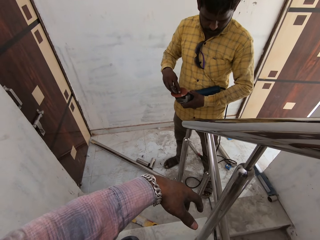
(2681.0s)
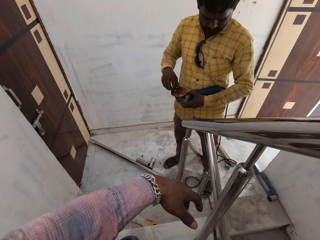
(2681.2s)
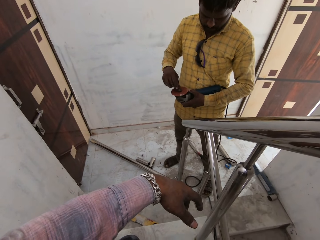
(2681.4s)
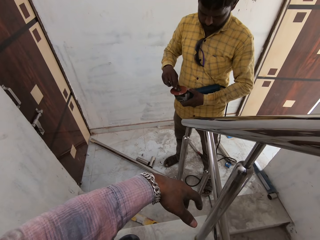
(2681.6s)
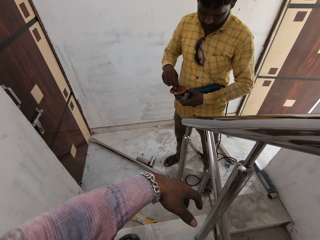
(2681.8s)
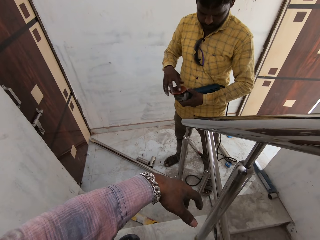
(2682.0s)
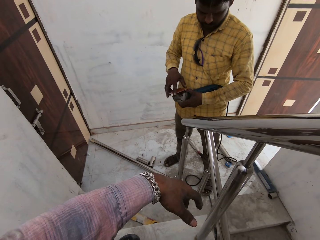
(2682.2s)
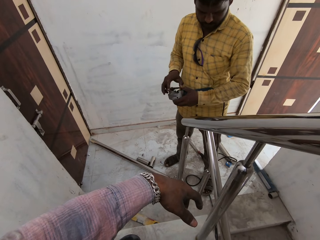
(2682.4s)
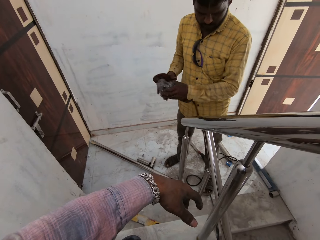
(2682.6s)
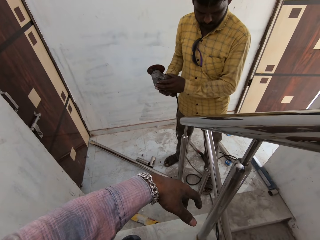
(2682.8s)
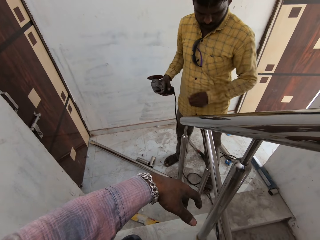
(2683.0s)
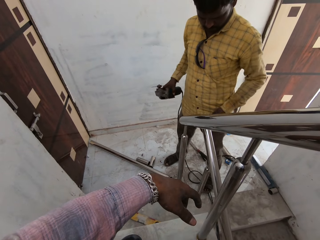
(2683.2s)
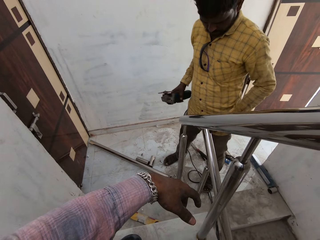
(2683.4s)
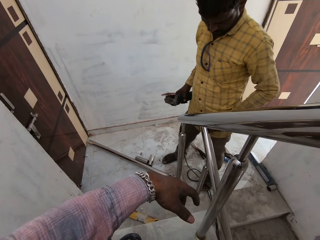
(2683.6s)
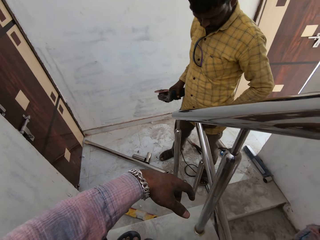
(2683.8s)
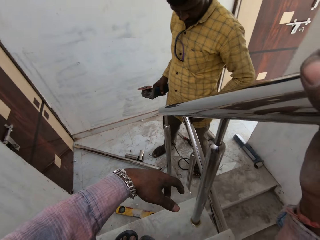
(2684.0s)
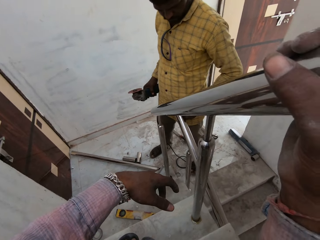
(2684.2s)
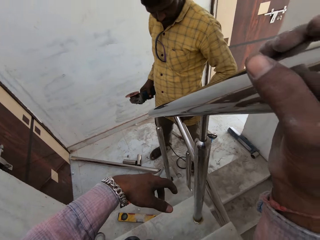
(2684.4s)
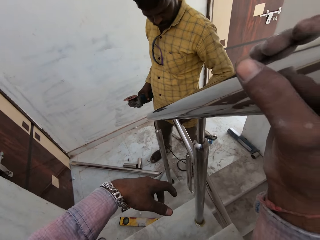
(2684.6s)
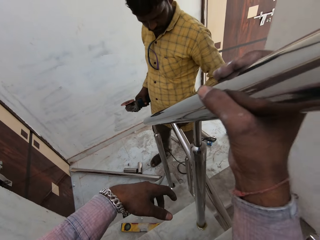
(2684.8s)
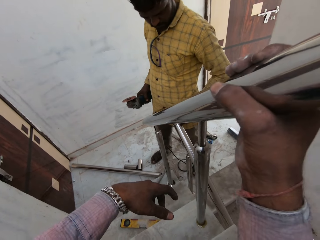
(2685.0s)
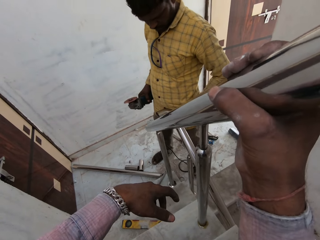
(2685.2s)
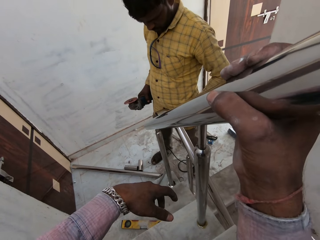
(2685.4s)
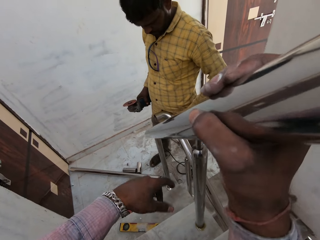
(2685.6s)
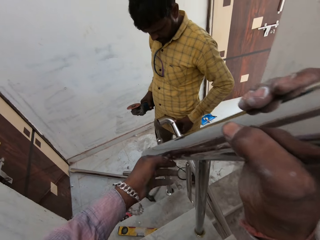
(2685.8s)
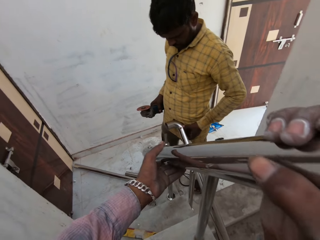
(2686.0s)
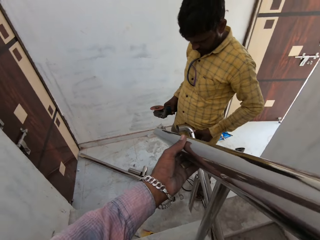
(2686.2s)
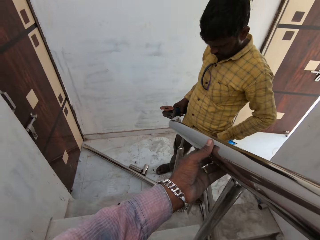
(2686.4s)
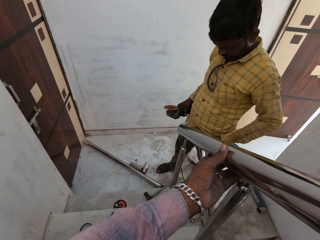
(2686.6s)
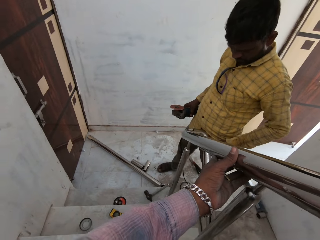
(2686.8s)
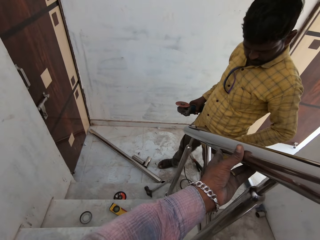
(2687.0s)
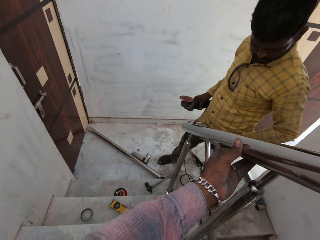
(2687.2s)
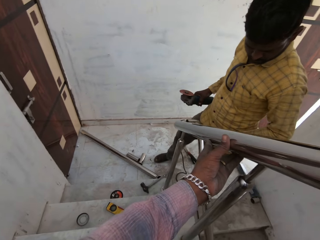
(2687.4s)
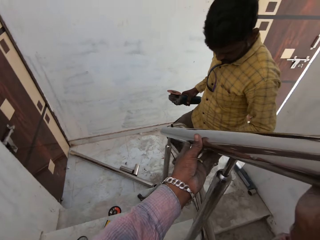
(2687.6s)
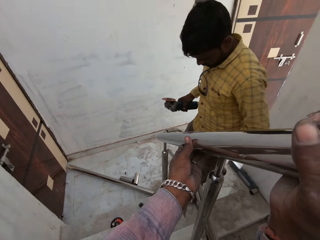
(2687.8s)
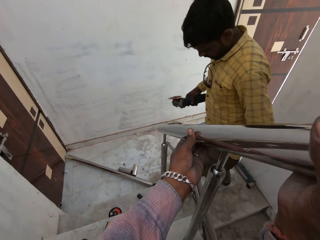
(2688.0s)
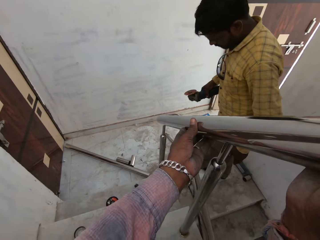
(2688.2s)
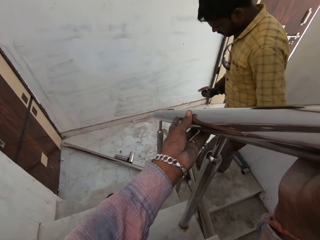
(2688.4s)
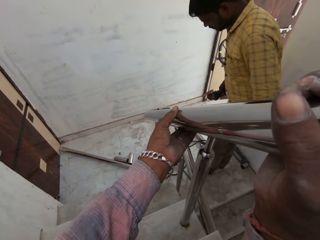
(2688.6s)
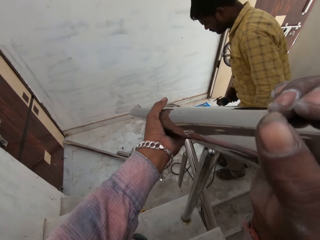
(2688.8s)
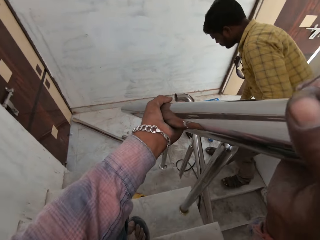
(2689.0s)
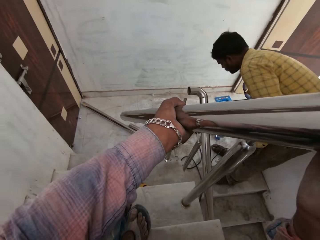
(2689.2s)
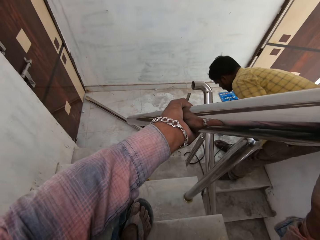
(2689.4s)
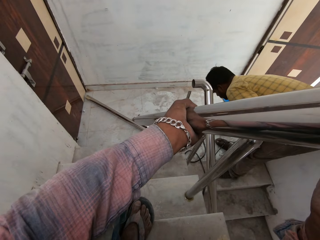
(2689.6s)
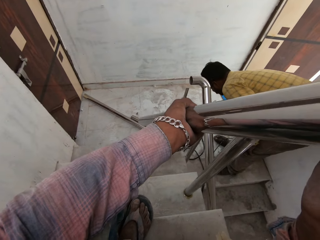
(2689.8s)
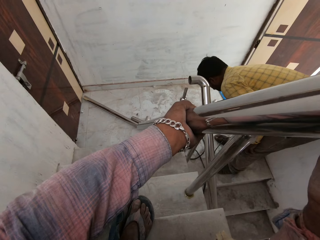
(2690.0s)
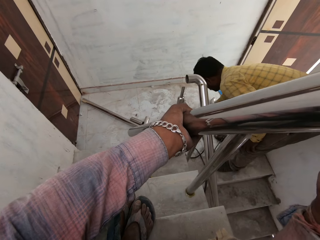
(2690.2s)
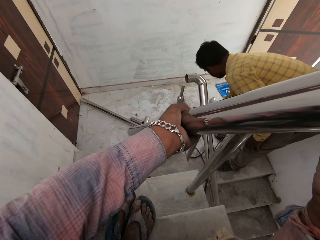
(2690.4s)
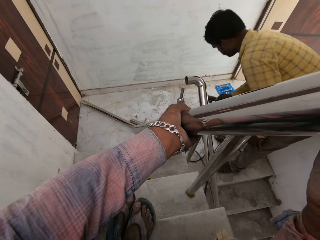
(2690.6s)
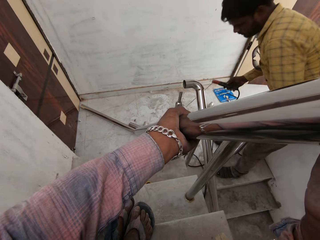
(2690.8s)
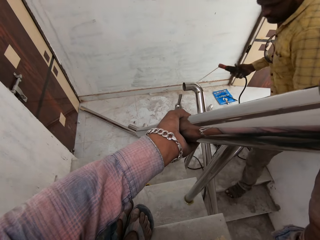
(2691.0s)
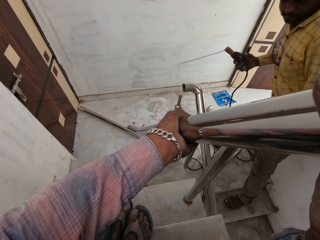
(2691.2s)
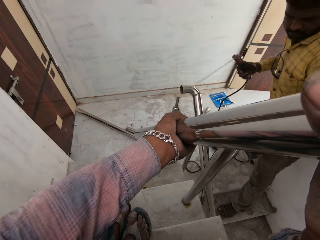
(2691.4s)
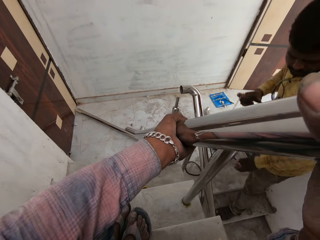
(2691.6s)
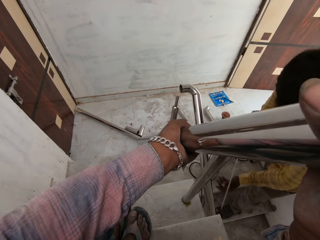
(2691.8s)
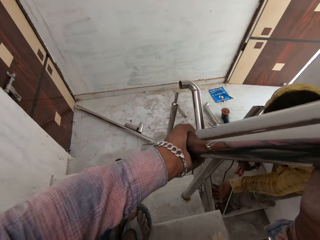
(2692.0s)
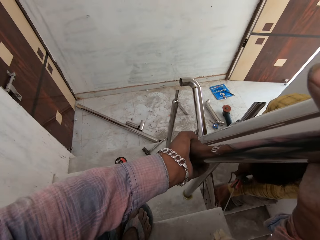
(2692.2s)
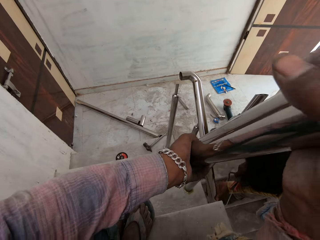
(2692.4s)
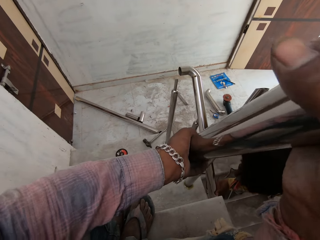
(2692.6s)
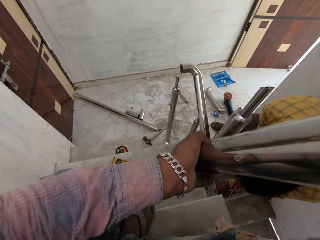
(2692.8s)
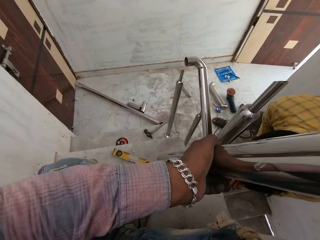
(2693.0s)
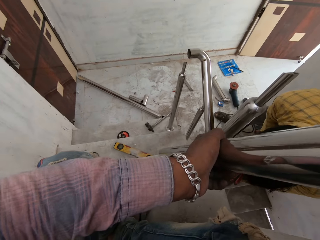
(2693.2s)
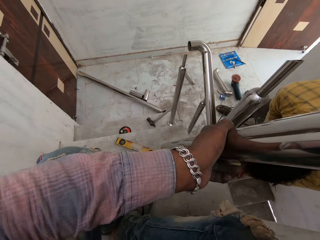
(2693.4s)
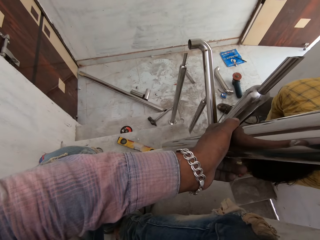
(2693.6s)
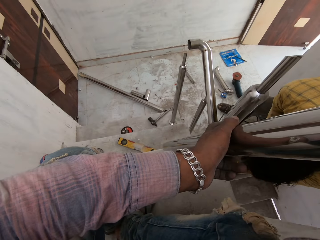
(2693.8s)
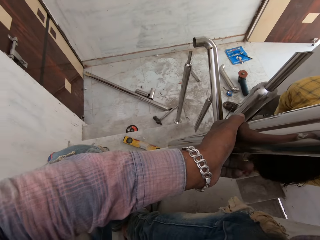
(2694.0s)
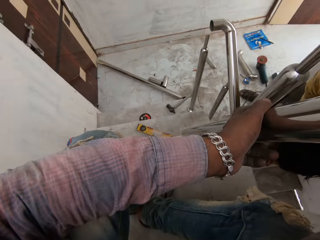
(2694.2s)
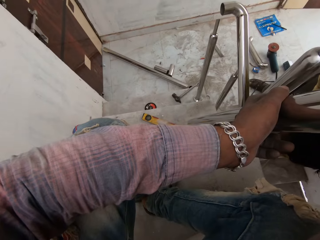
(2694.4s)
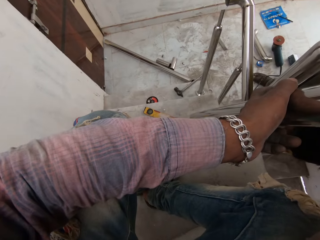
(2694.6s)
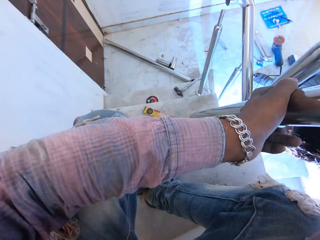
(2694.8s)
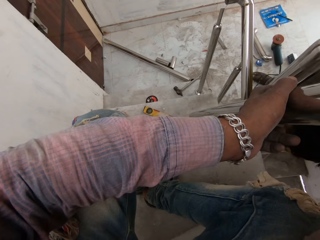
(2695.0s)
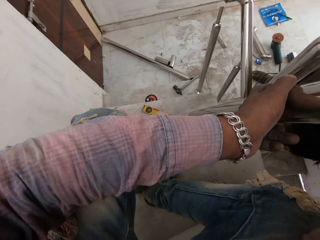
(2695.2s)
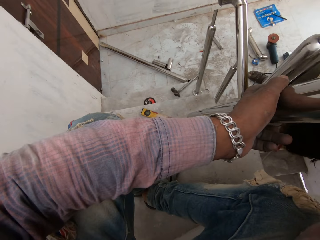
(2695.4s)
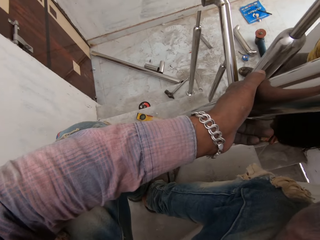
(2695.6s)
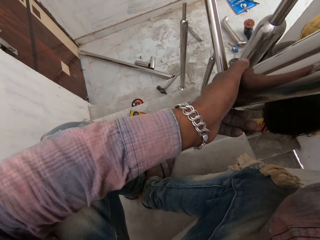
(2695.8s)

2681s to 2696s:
The man passes the cutting machine from his left hand to his right hand. The camera wearer holds the aluminum rod with both hands. They place the aluminum rod on the aluminum rods with both hands. They remove the aluminum rod from the aluminum rods on the ground with both hands. The man drops the cutting machine on the ground with his right hand. The man picks up the electrode holder from the ground with his right hand. The man holds the aluminum rod on the ground with his left hand. The camera wearer places the aluminum rod on the ground with both hands. The man welds the aluminum rod with the electrode holder in his right hand.

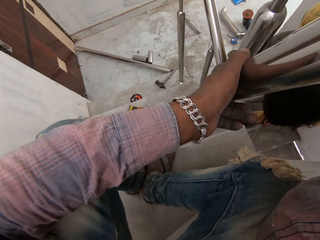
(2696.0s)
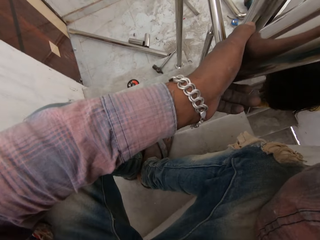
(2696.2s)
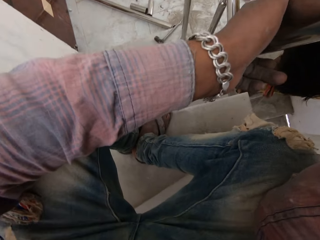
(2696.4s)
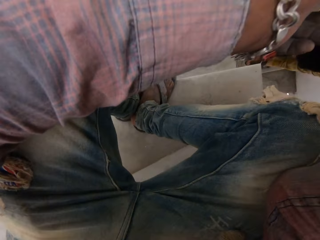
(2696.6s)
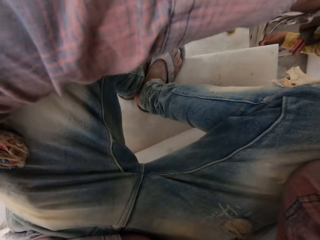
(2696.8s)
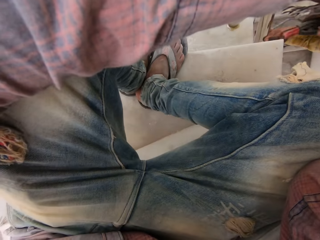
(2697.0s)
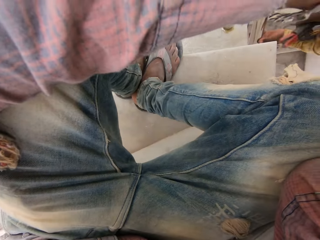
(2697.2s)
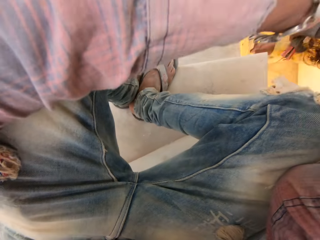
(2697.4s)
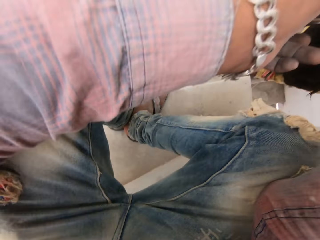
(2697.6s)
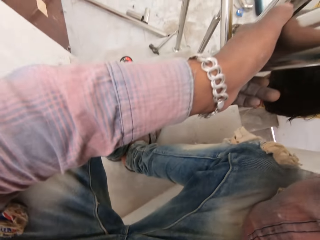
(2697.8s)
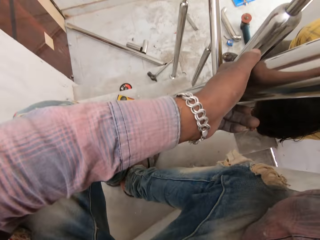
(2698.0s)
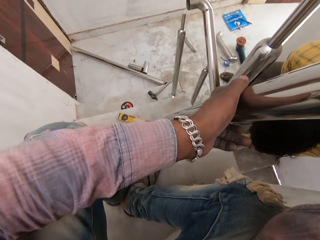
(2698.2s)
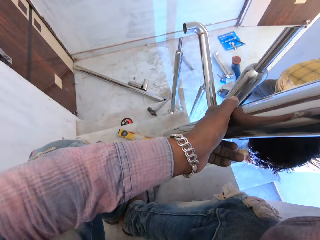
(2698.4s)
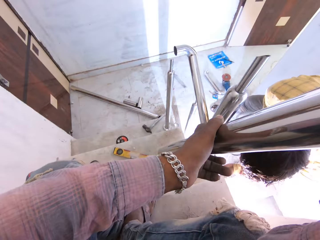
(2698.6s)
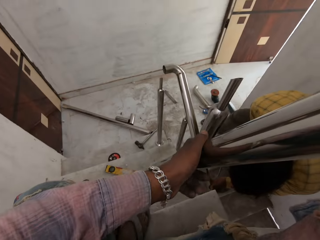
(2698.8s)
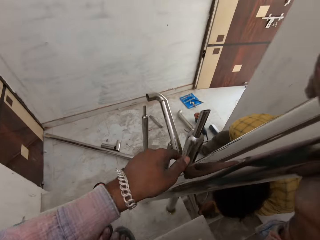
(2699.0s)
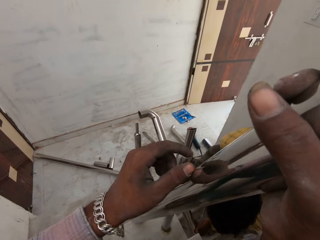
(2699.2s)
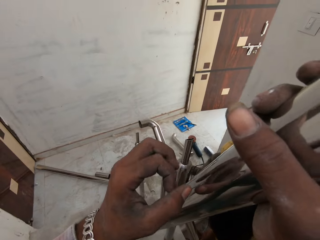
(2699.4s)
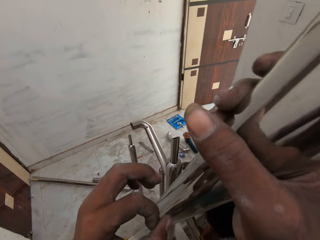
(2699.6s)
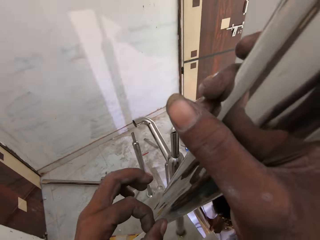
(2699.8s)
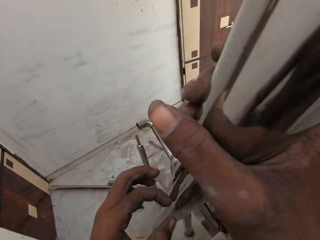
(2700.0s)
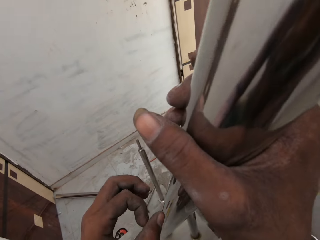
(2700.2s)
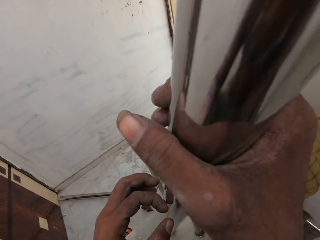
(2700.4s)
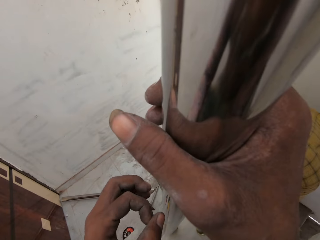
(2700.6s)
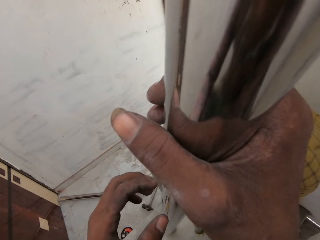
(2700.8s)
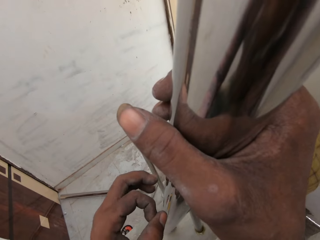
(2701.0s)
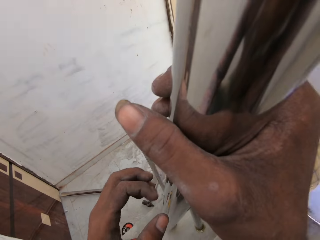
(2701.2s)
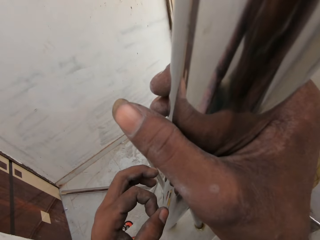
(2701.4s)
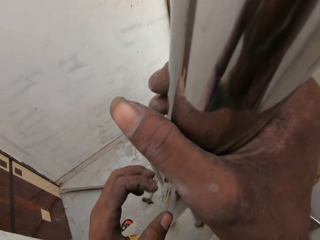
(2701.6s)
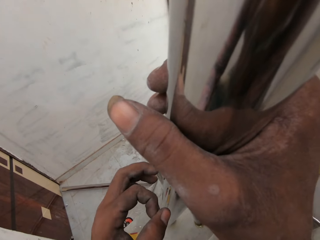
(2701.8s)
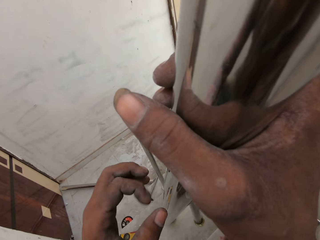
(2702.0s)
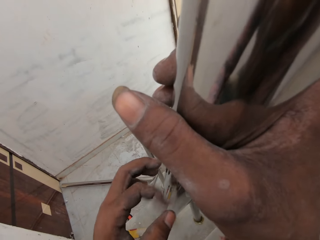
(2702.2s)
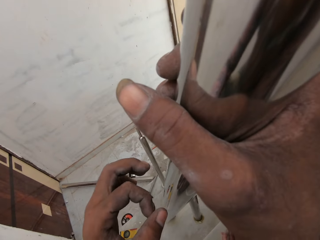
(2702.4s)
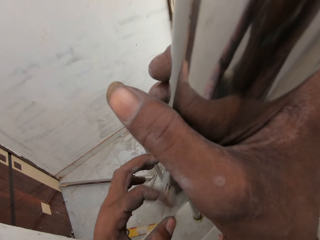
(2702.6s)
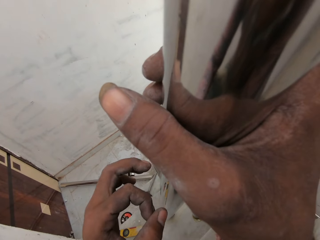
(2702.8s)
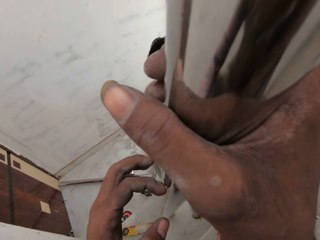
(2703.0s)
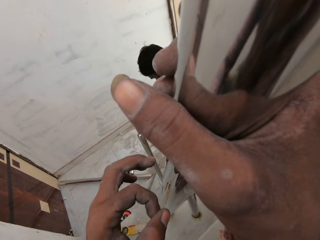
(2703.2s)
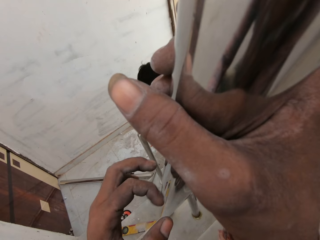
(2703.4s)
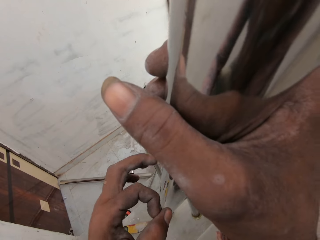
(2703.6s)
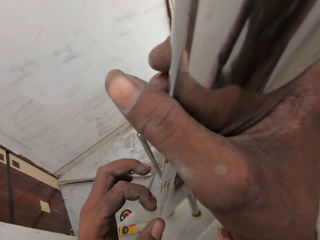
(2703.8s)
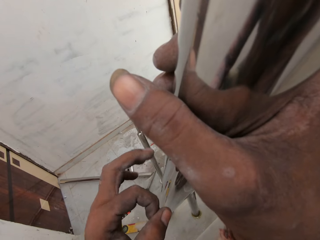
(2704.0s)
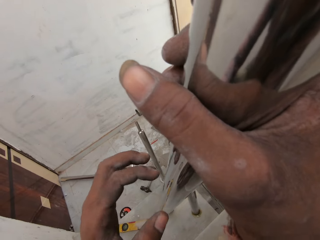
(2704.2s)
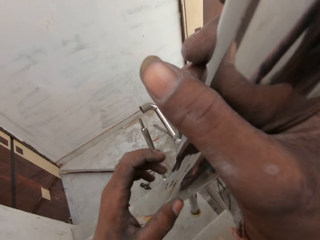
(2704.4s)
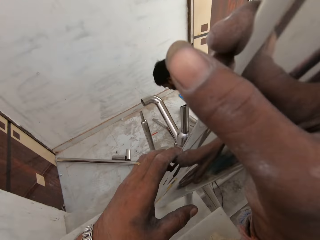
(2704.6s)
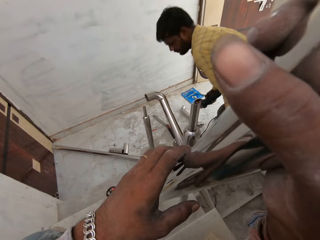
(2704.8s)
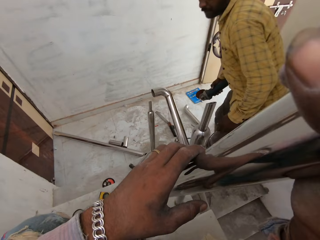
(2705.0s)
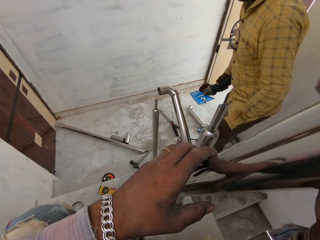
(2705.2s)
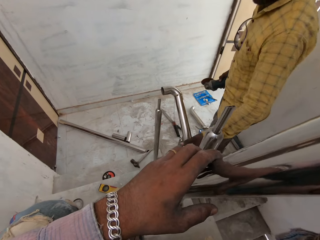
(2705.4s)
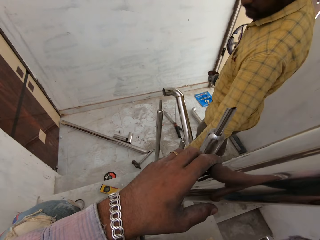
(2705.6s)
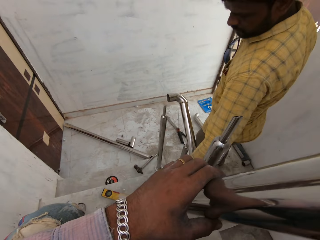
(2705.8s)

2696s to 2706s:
The man cuts the metal. The camera wearer looks around. He hits the aluminum rod in his right hand on the ground with his left hand. The man picks up the cutting machine from the ground with his right hand.
